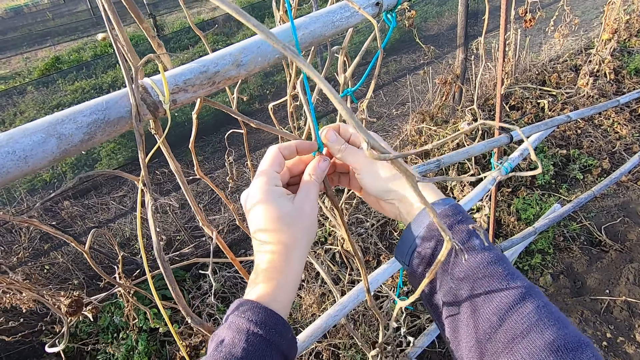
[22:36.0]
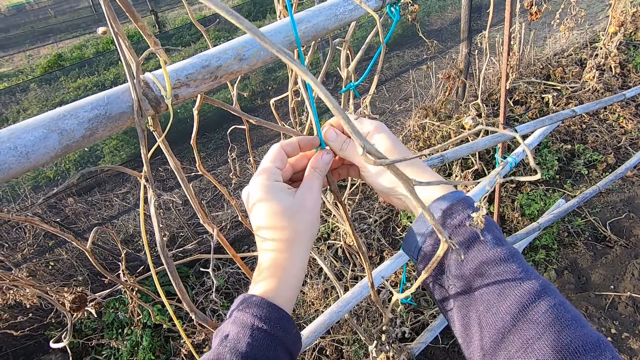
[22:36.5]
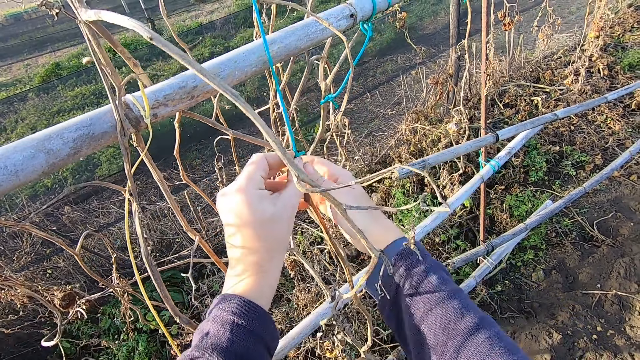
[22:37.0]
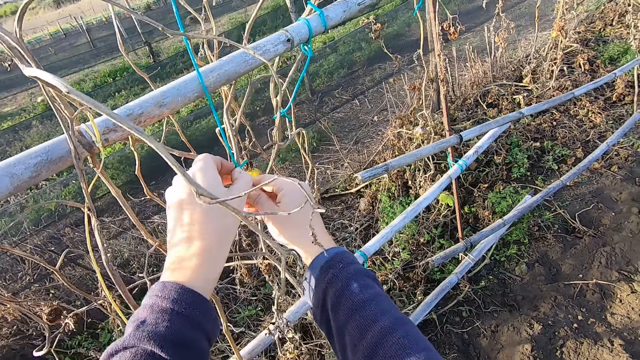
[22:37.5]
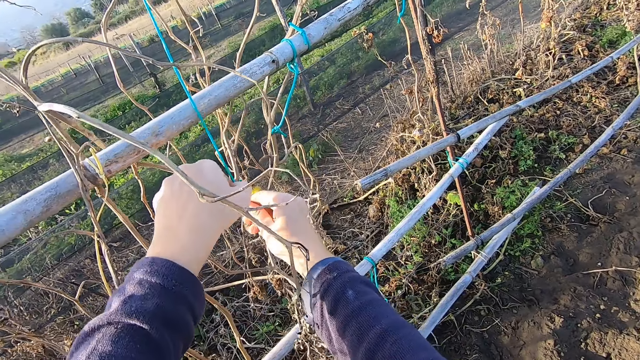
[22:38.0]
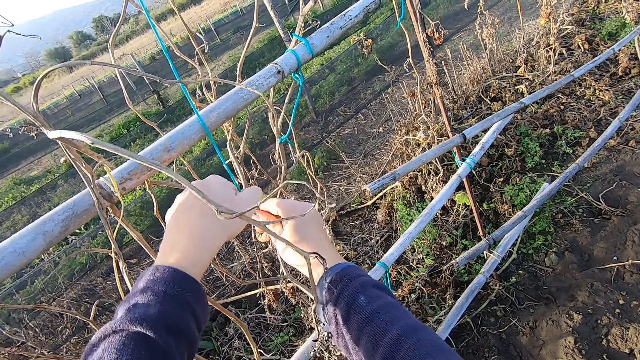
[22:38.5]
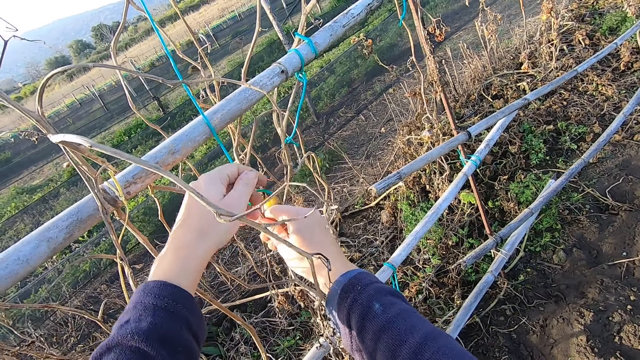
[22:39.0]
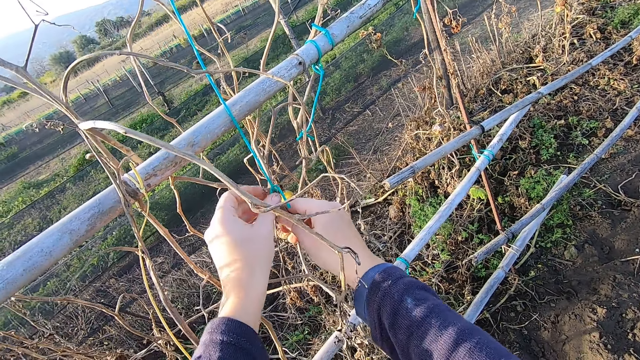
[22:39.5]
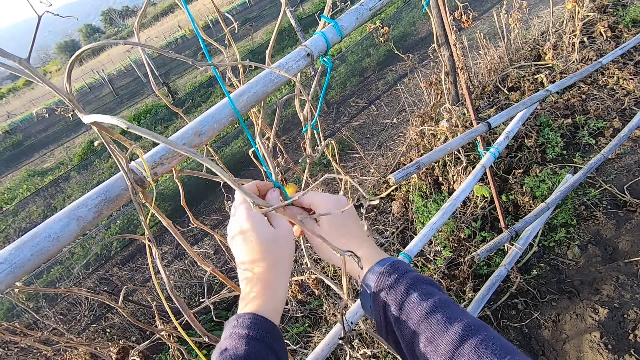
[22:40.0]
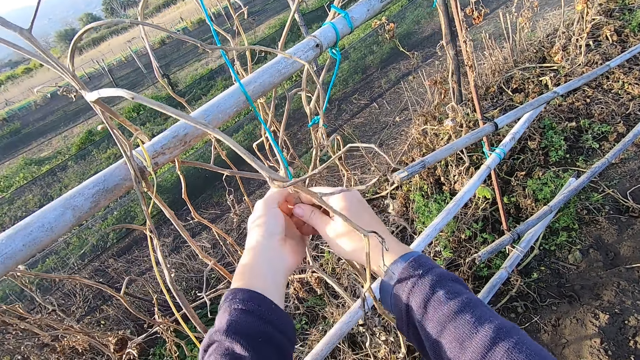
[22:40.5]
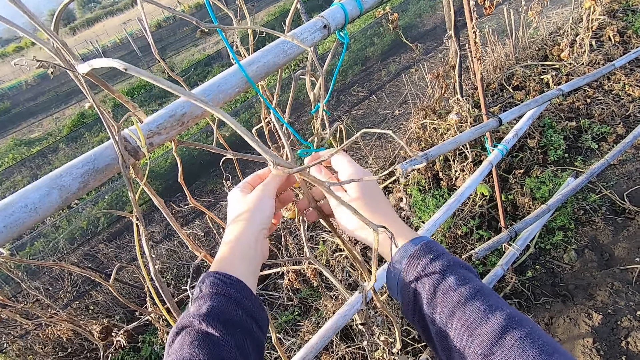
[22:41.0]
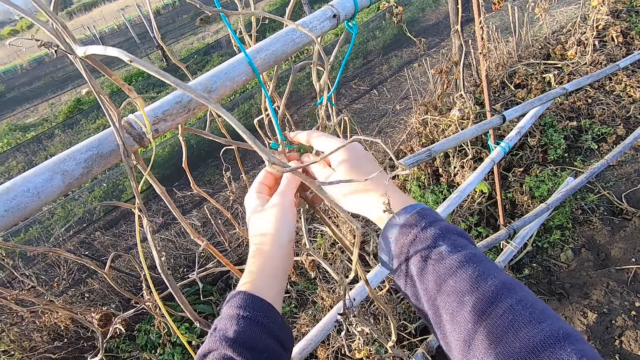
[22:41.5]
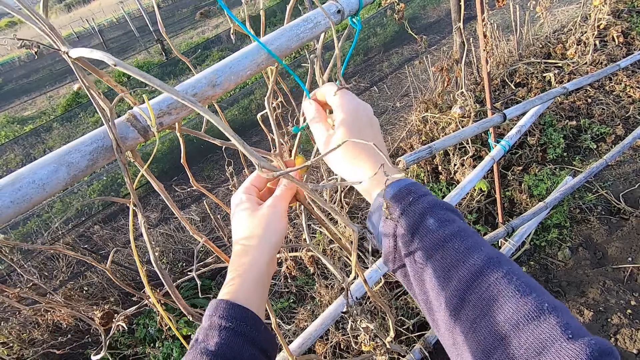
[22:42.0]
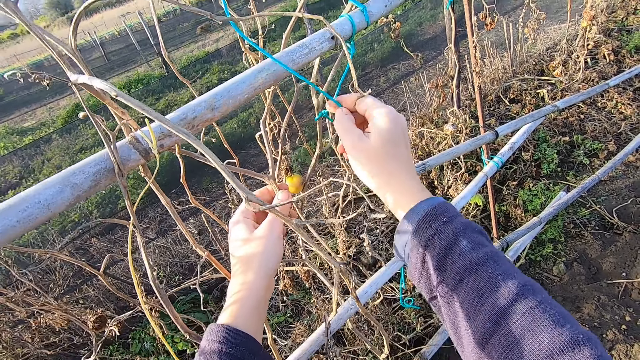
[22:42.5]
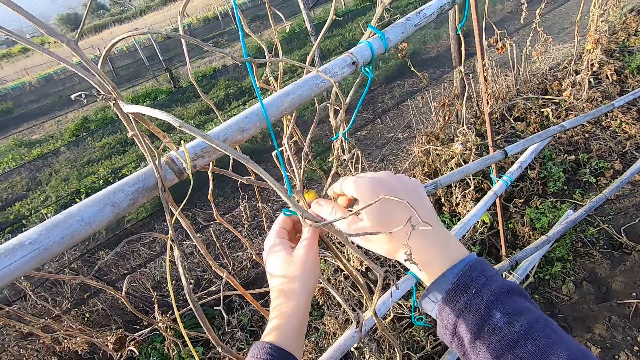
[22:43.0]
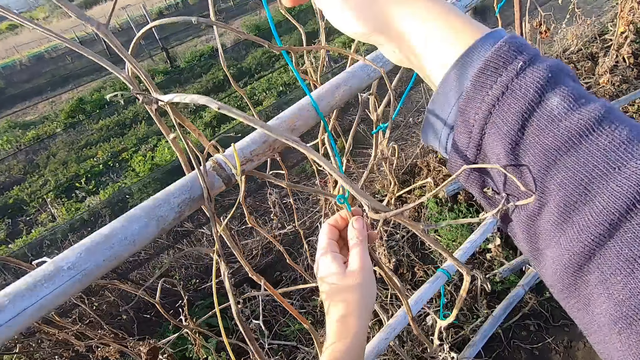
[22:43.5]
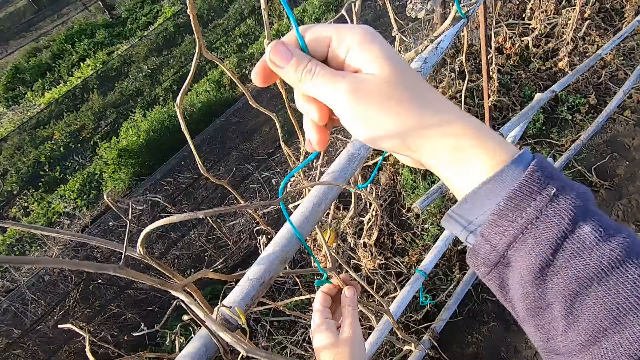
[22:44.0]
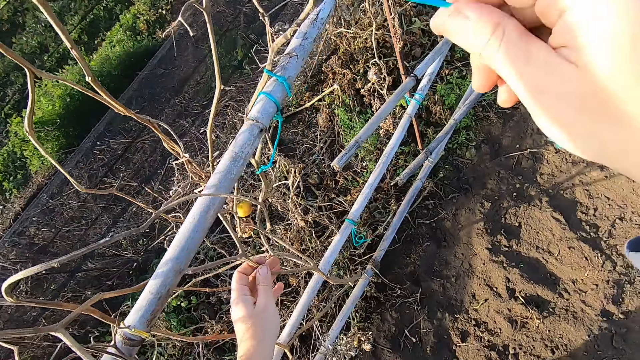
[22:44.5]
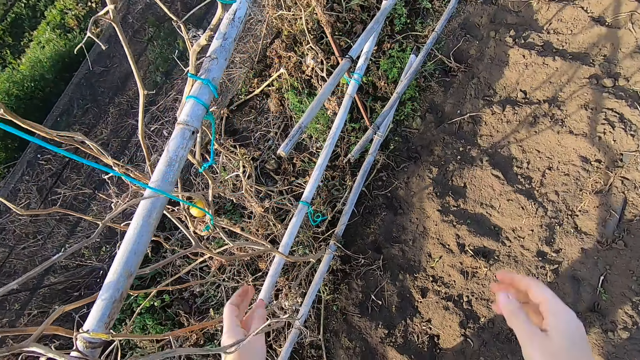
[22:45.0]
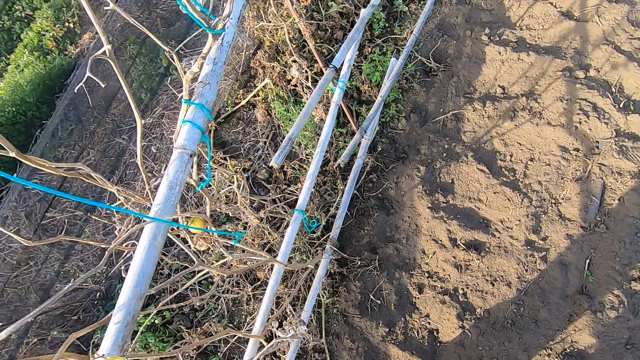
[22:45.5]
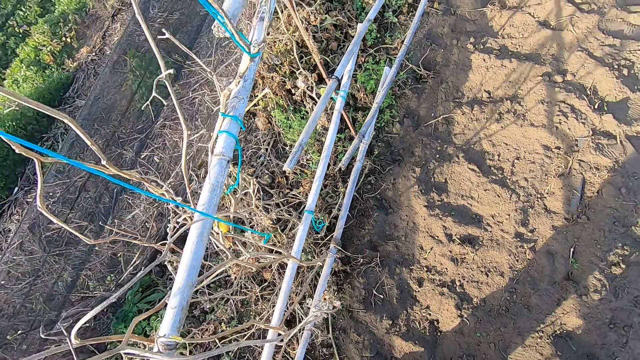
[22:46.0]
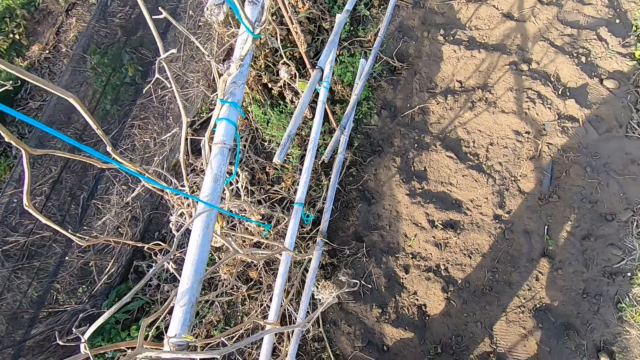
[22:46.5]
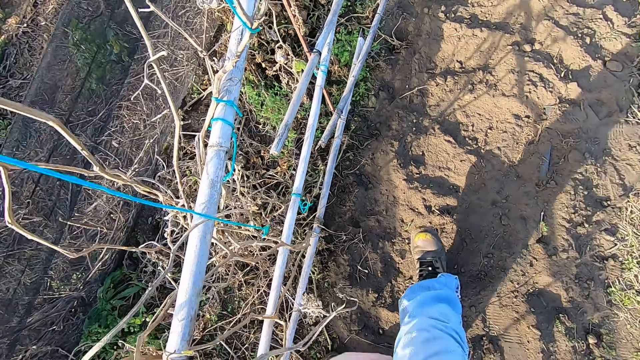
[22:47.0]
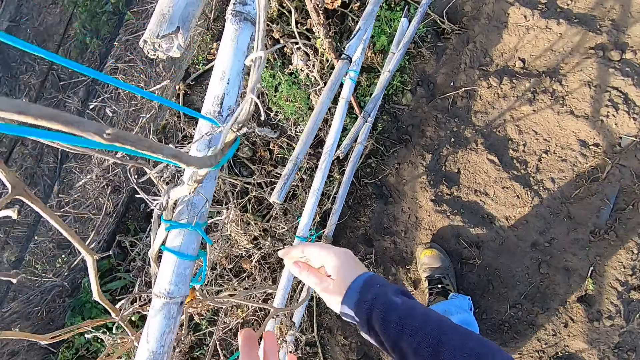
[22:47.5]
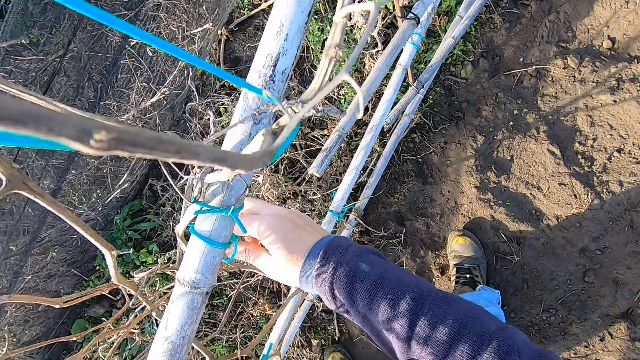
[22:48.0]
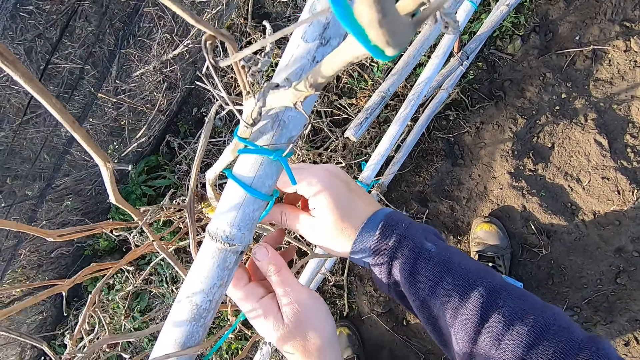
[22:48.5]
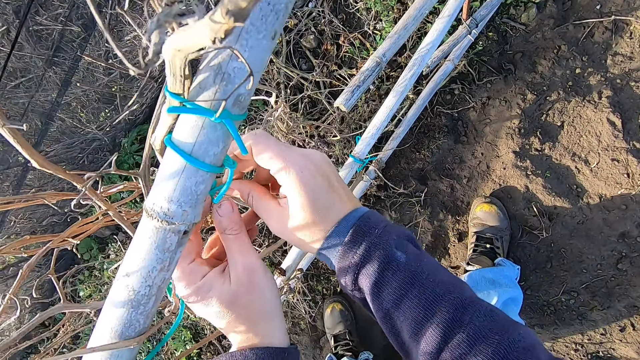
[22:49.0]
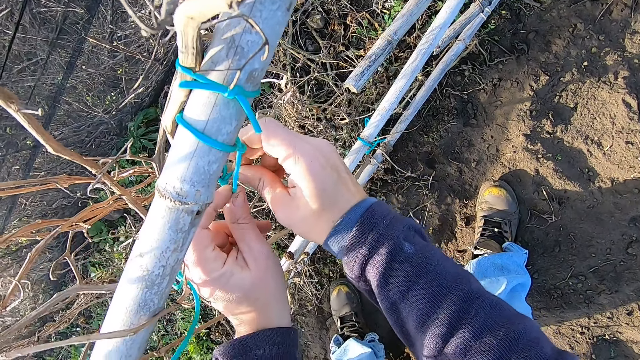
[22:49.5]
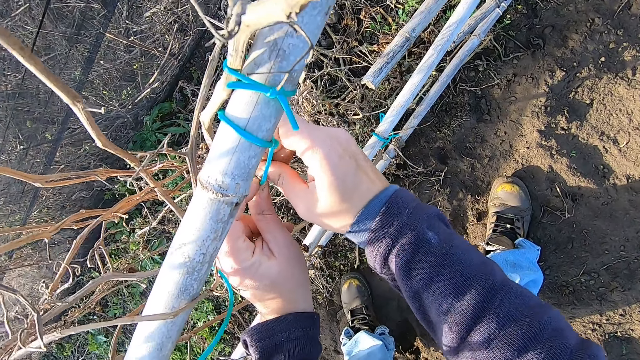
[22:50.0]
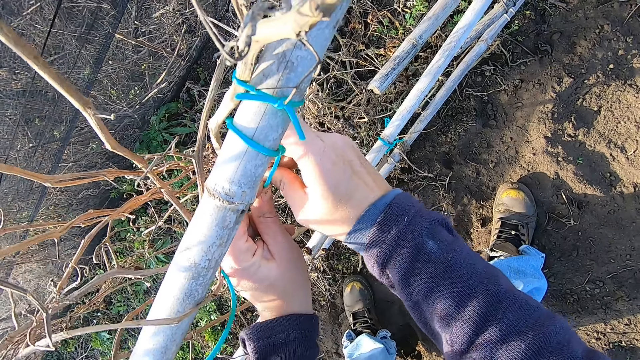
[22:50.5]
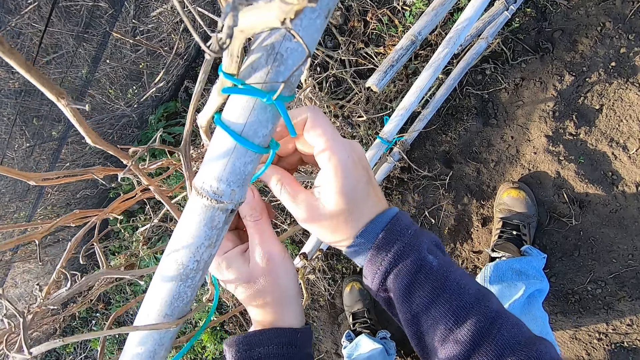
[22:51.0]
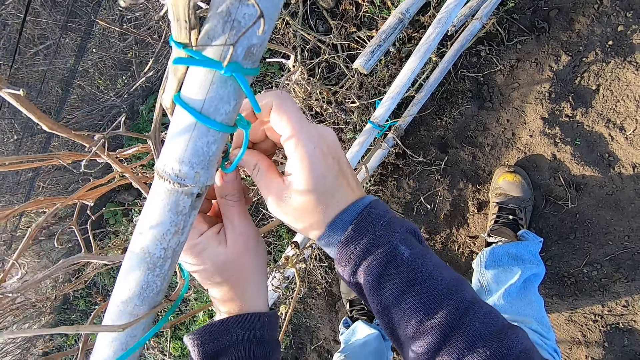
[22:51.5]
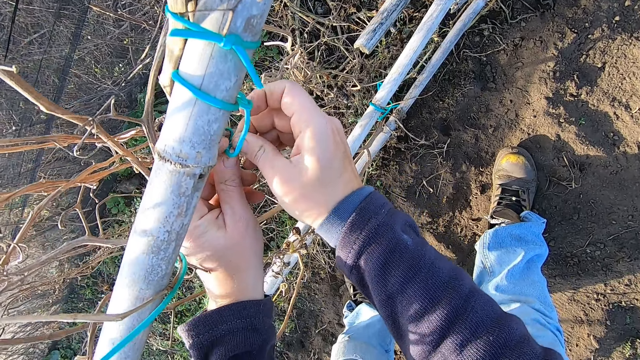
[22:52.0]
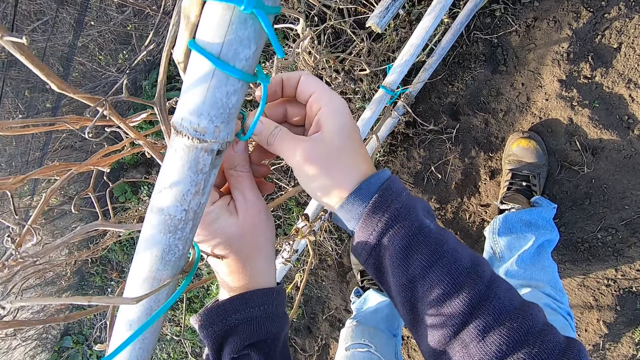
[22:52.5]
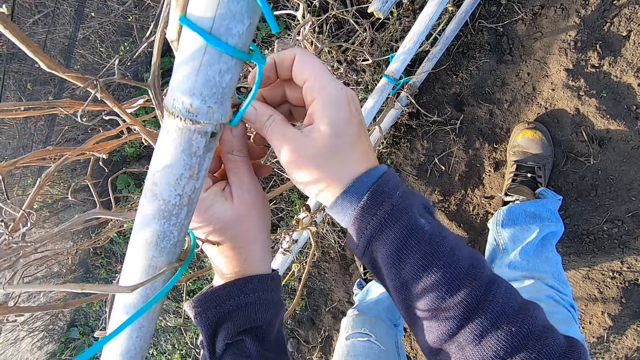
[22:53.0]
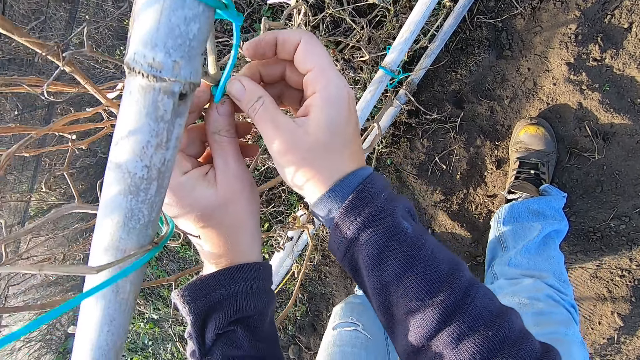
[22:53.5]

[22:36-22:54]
The camera wearer removes a rope. They walk along the fence. They untie the rope from the bamboo fence on the farm.

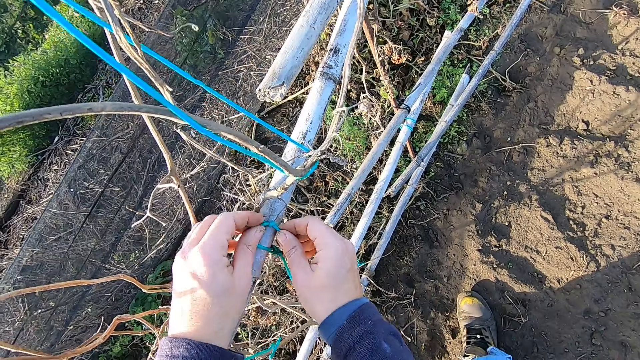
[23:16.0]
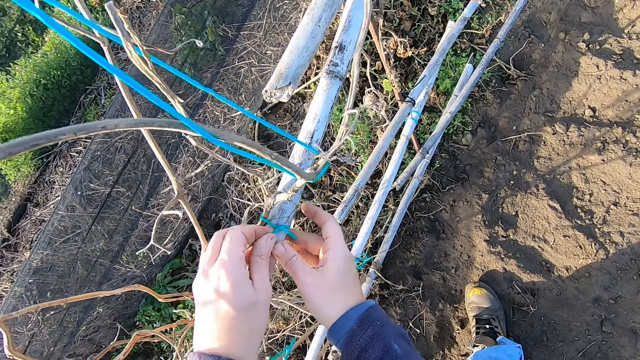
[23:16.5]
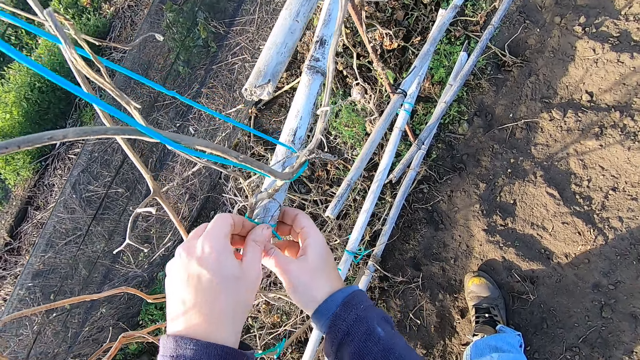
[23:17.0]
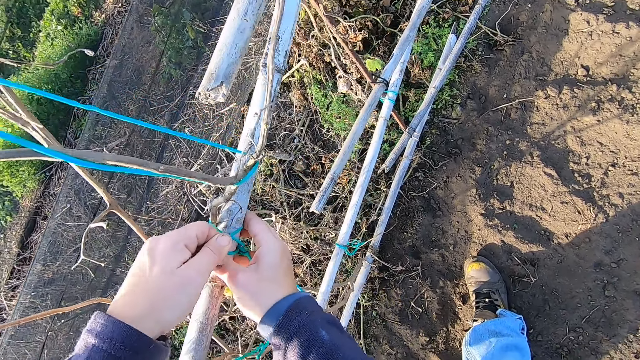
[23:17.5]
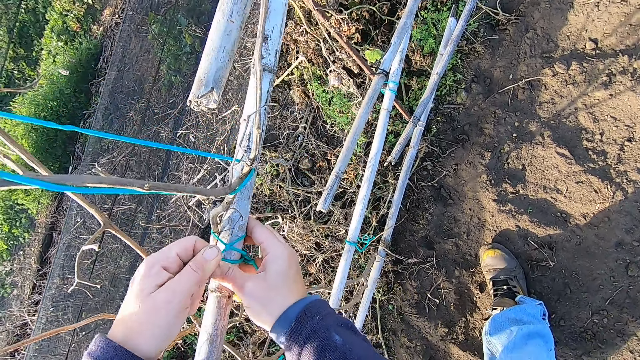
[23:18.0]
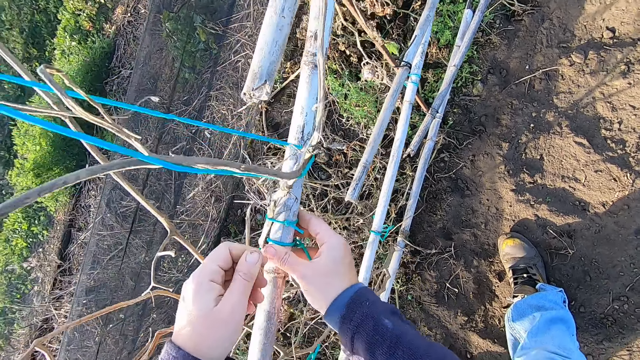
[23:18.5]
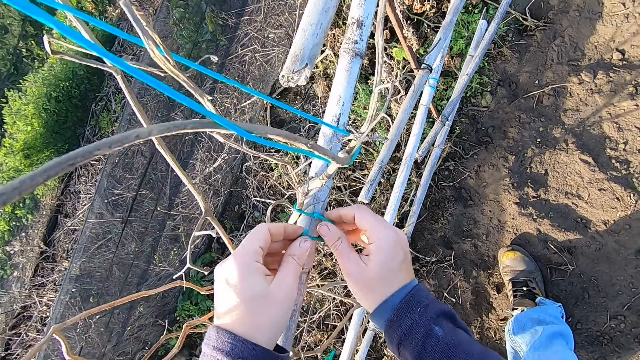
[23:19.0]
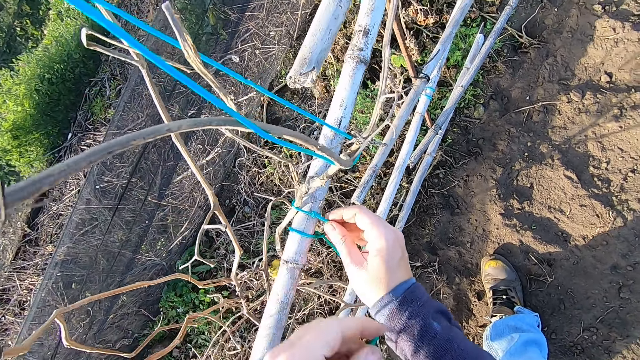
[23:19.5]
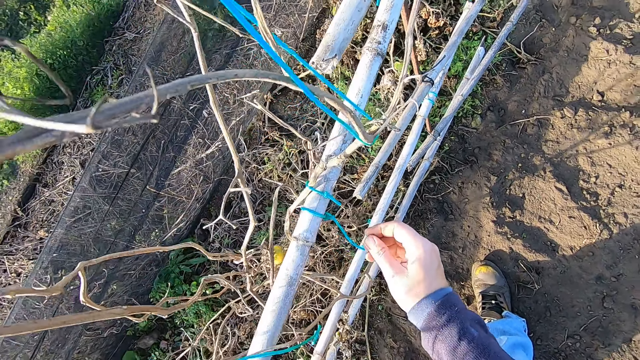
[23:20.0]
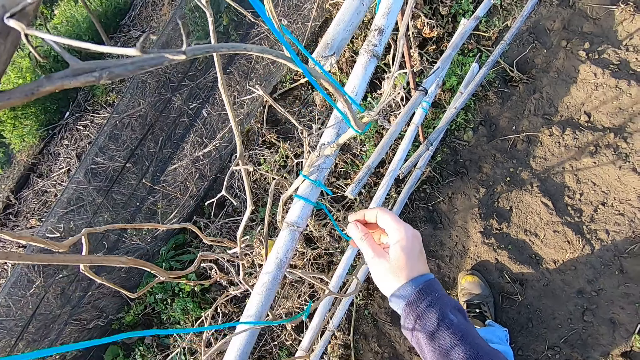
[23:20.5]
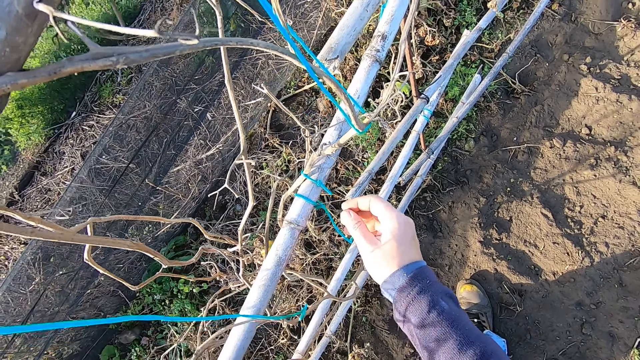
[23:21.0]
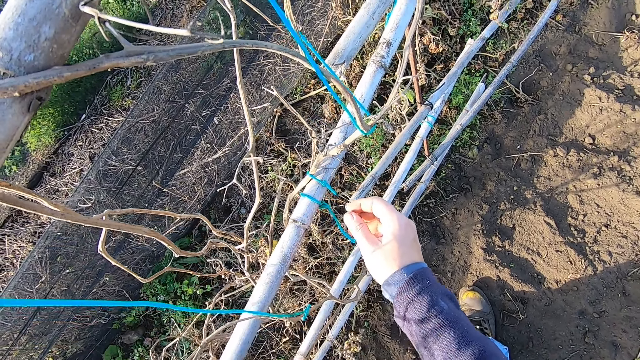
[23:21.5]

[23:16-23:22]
The camera wearer pulls out a piece of the rope from the bamboo fence.
